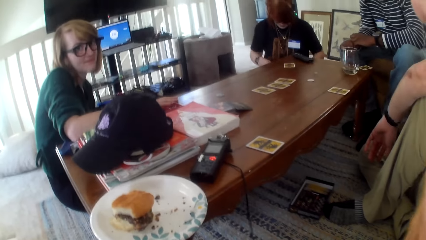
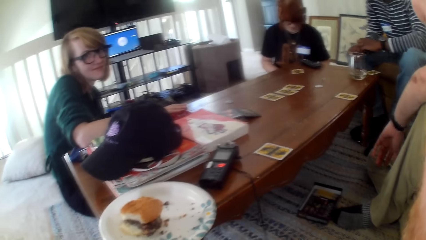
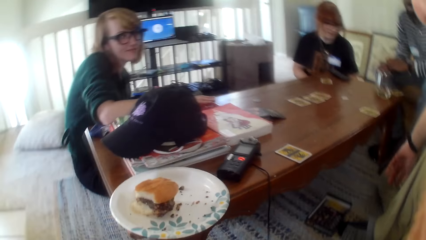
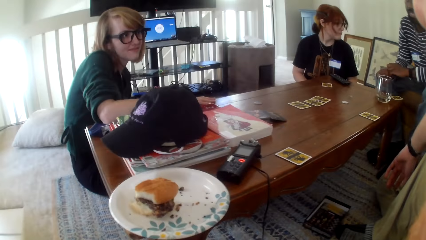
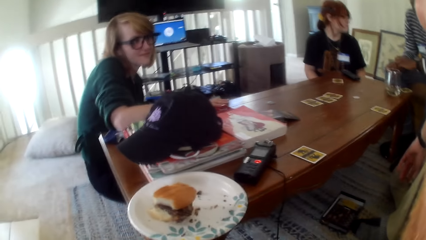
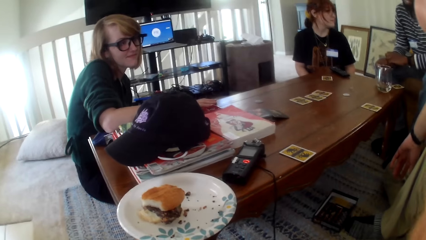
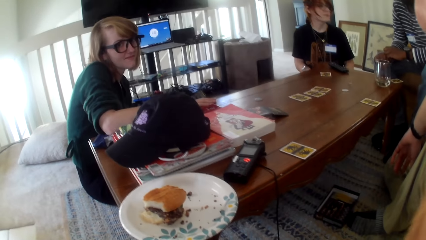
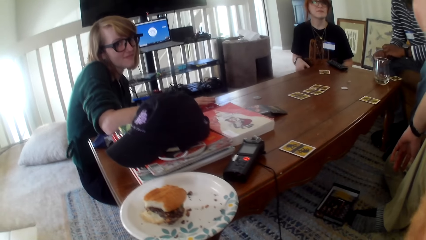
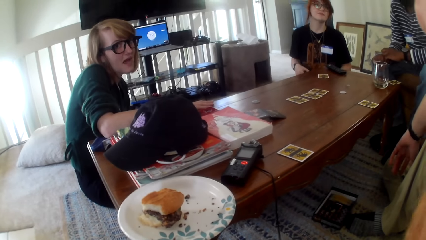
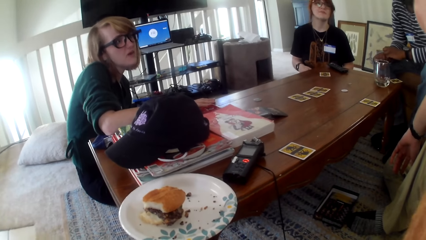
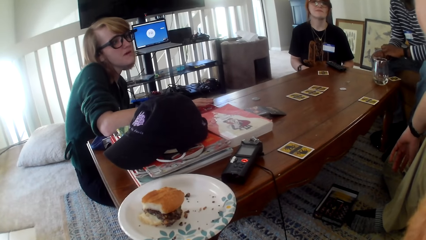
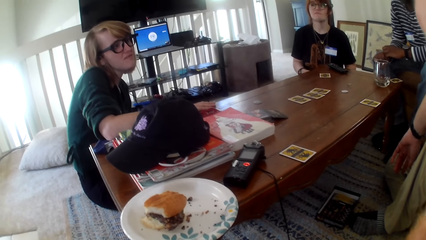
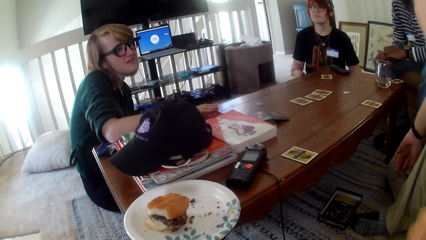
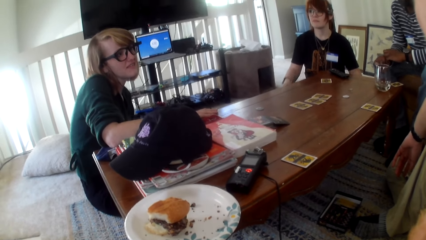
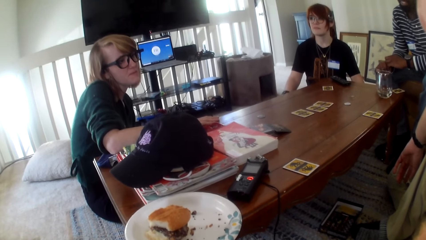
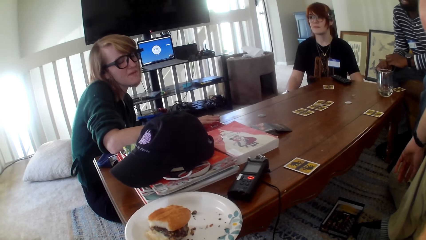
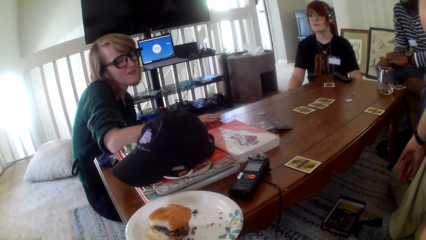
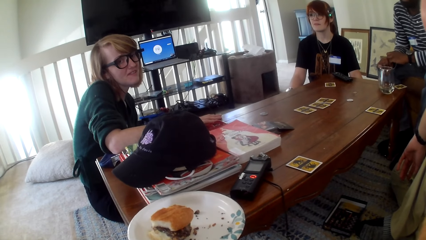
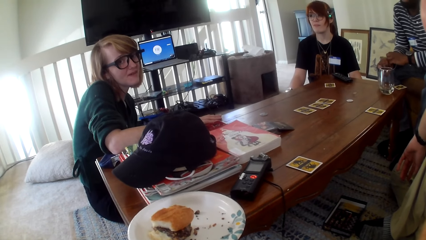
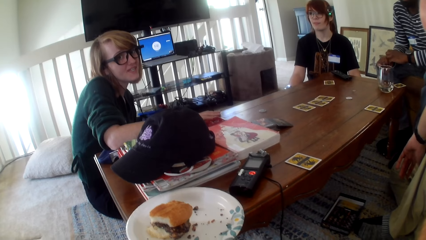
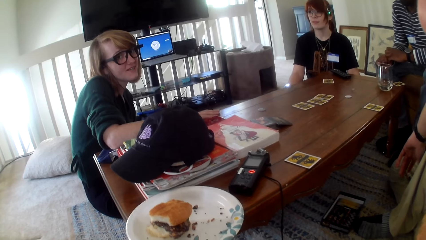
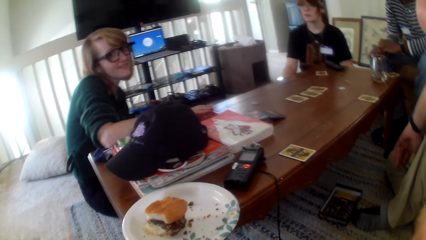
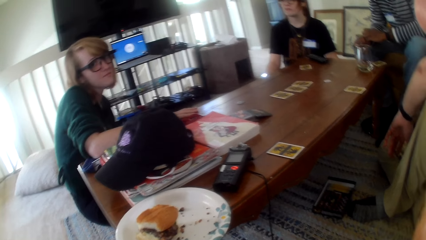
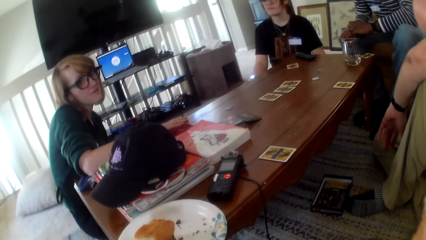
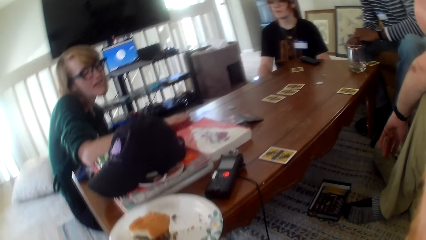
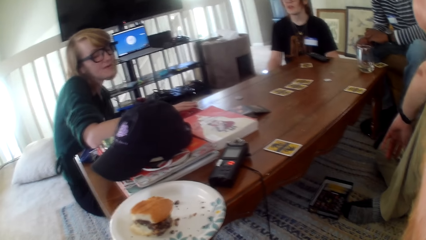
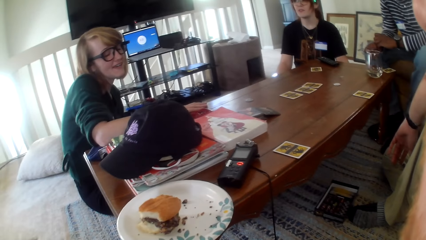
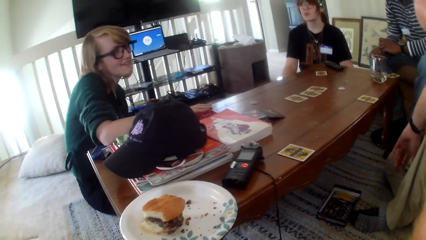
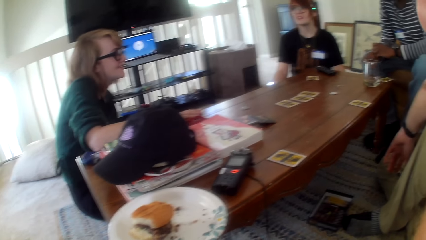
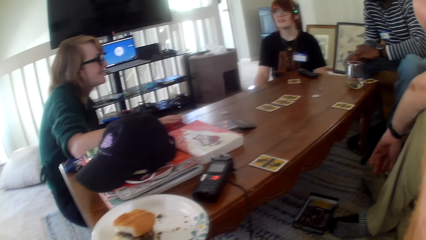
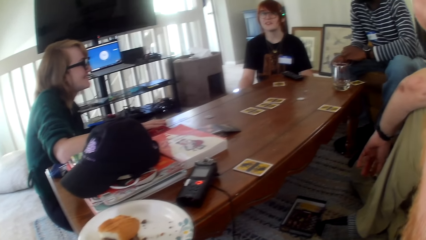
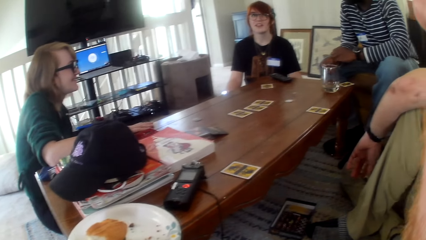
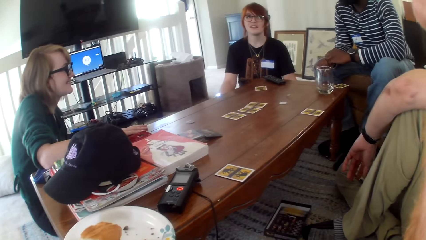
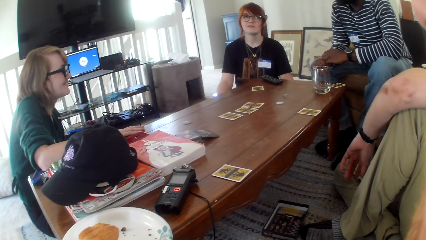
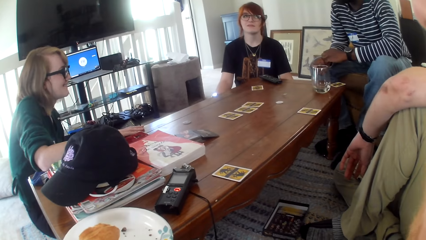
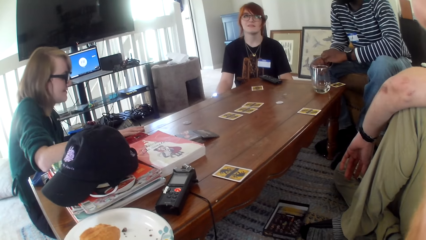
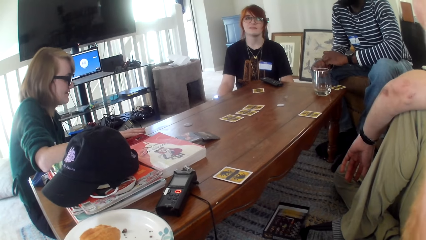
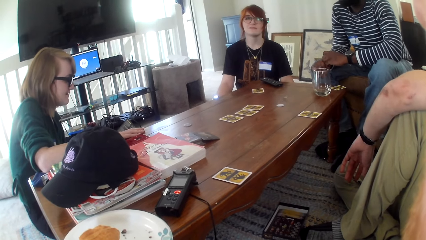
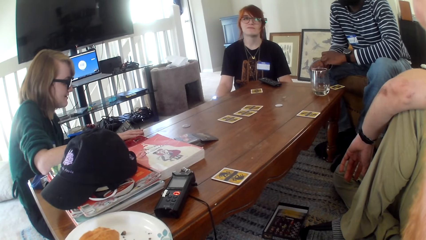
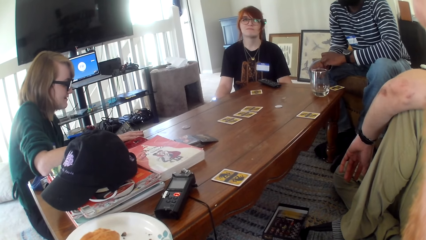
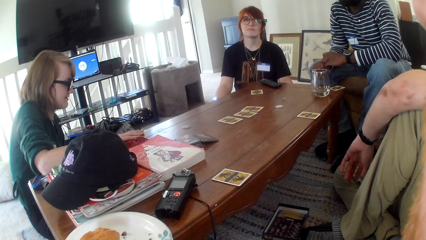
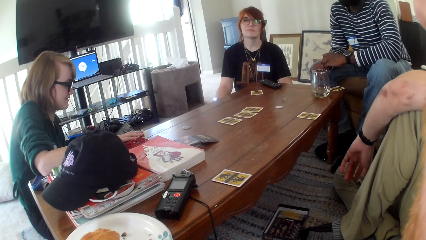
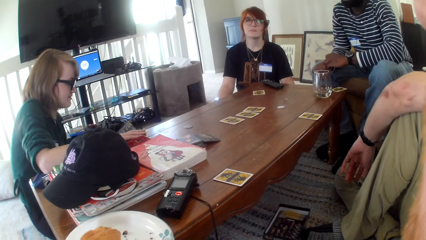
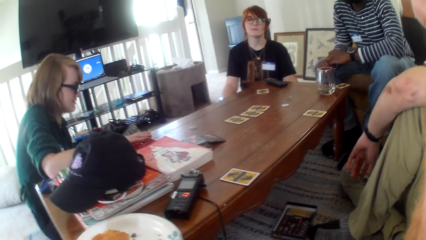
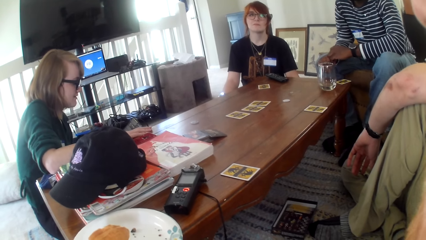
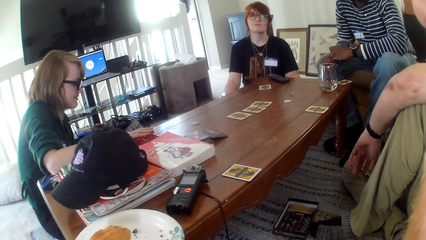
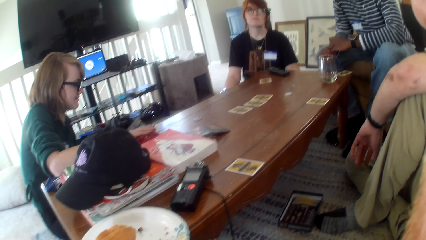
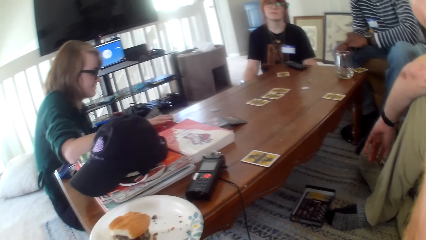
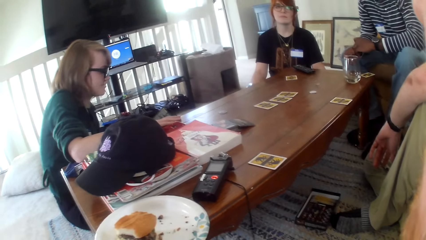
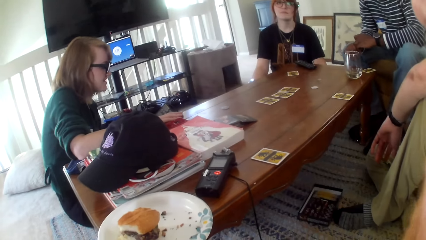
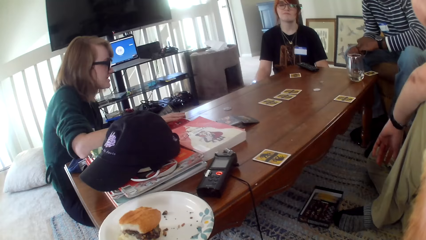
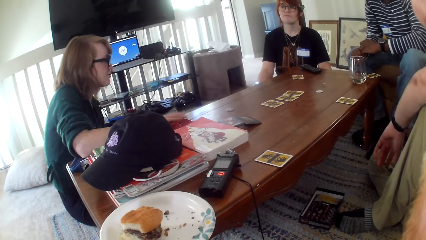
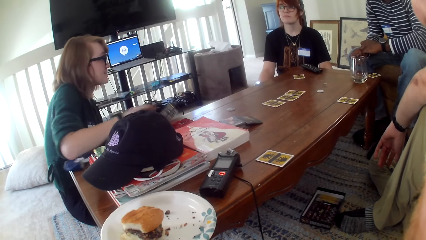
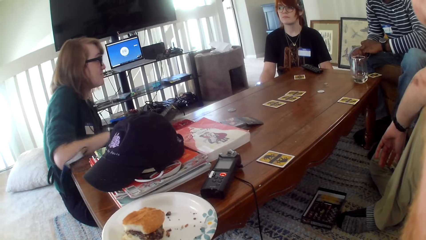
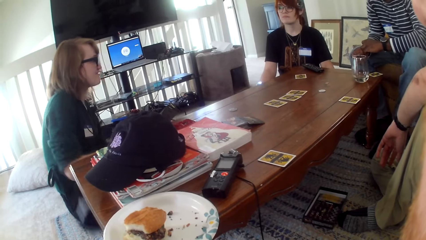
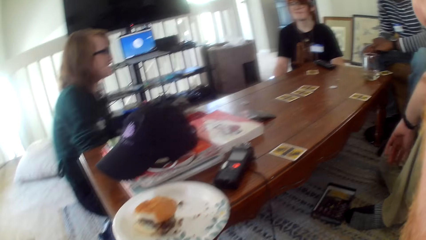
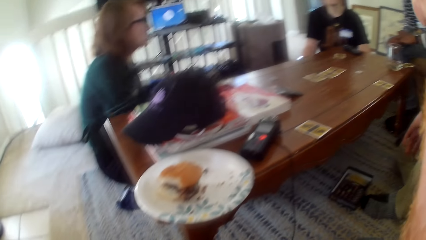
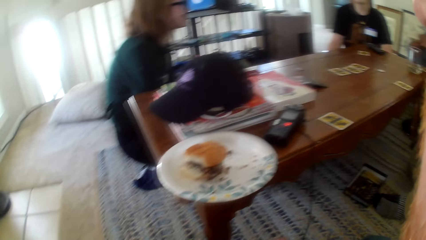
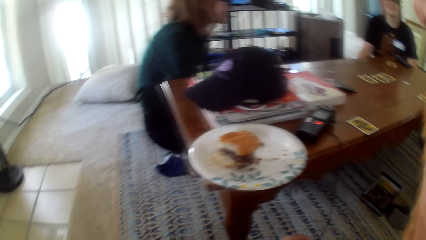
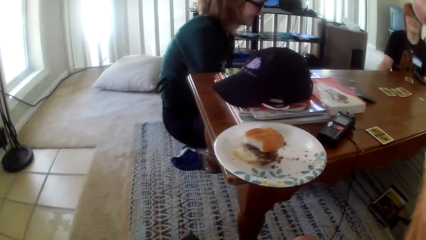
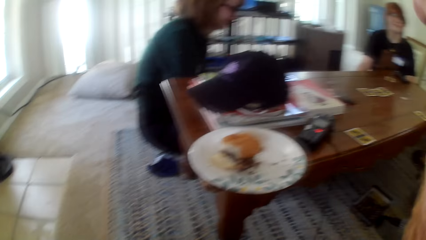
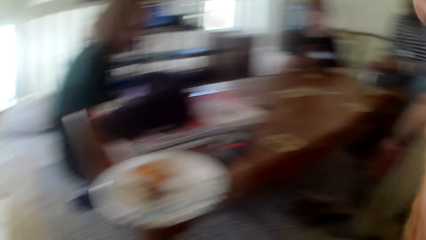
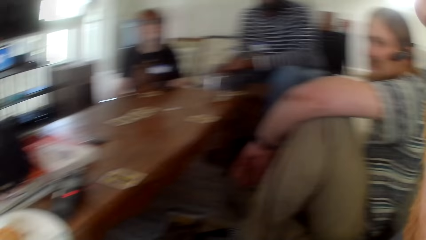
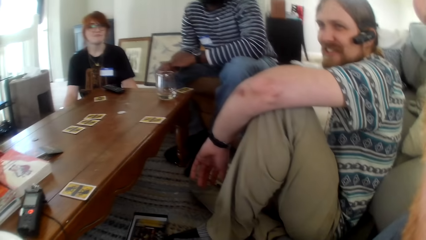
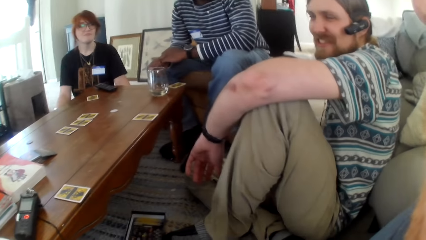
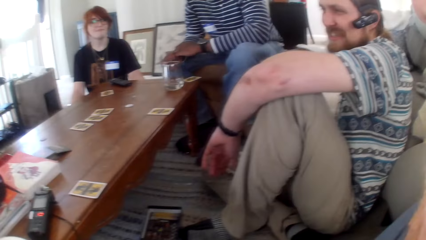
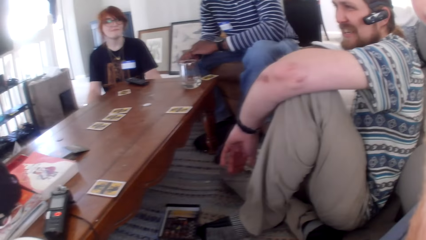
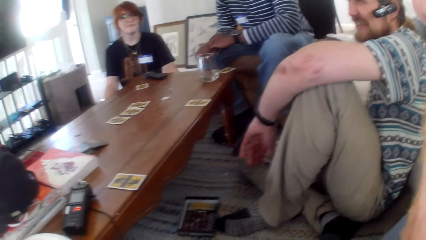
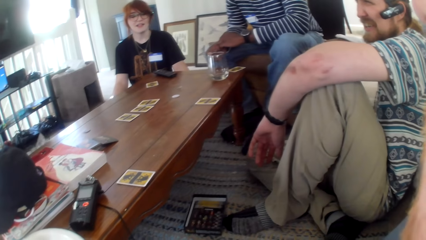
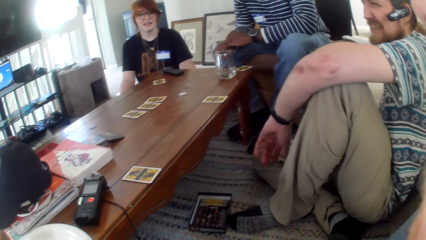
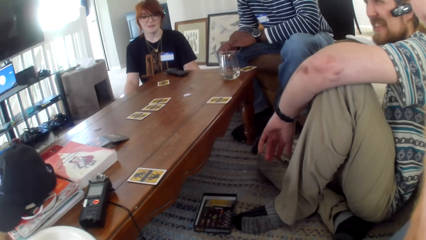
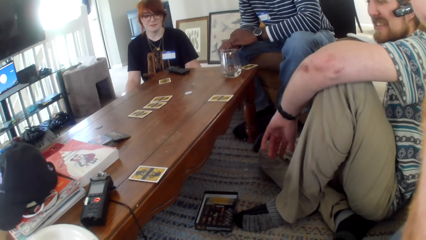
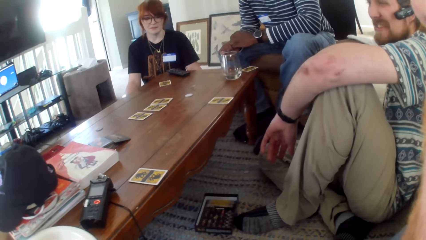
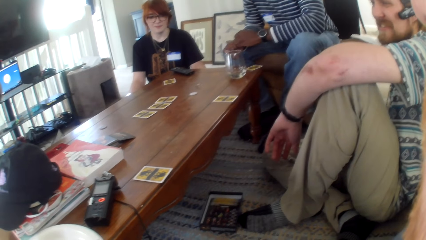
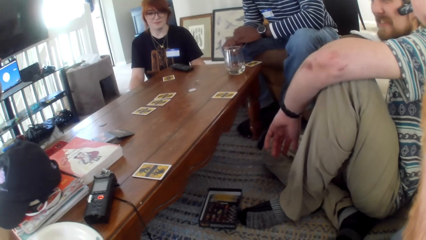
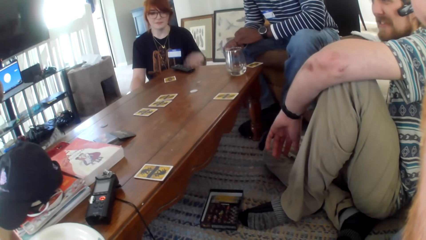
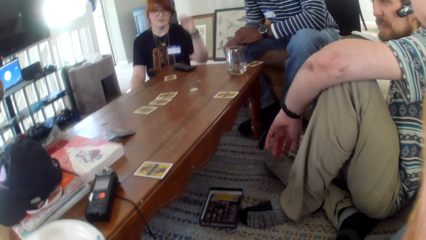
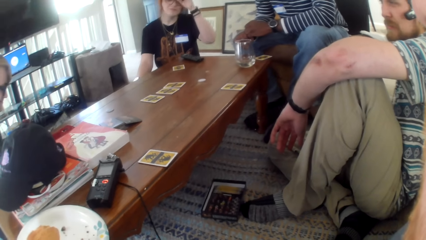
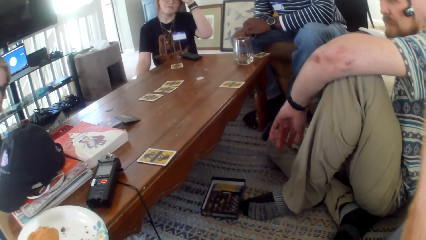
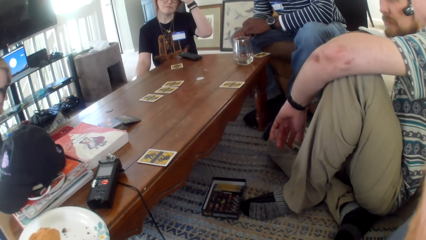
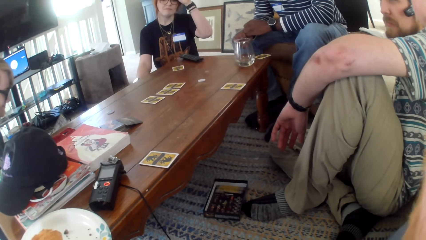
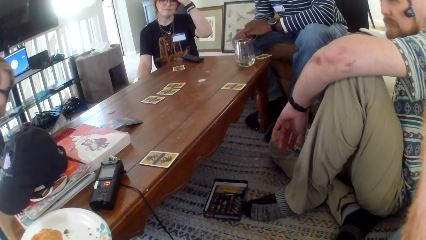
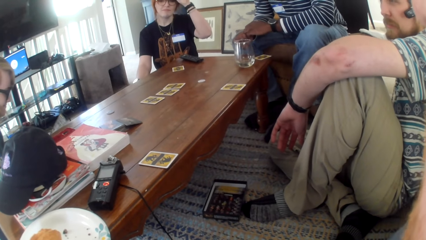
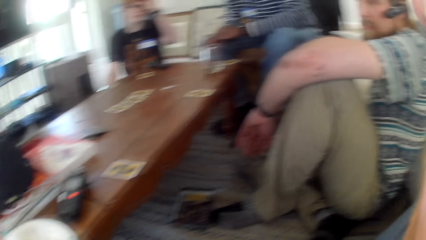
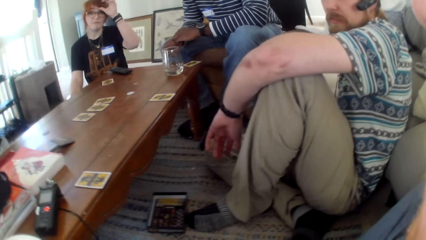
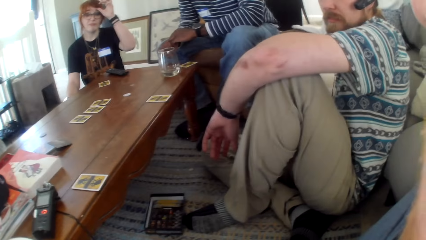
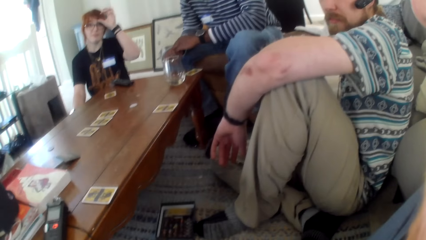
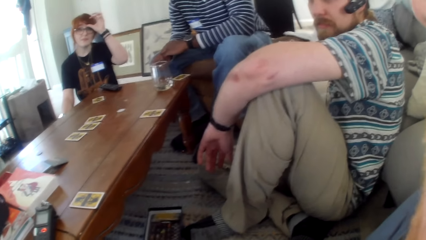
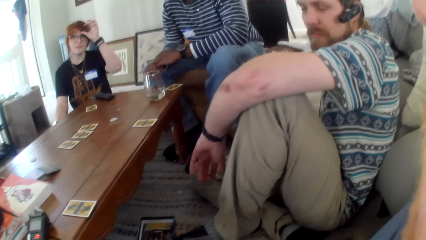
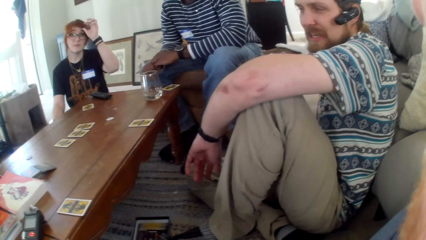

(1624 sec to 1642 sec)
The camera wearer talks. A woman talks. A man laughs. The woman talks. The camera wearer talks. The woman talks. Another woman talks. The camera wearer looks at the table. The other woman talks. Another person talks. The camera wearer talks.
